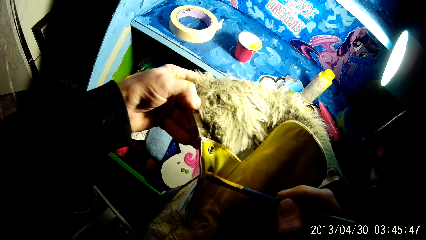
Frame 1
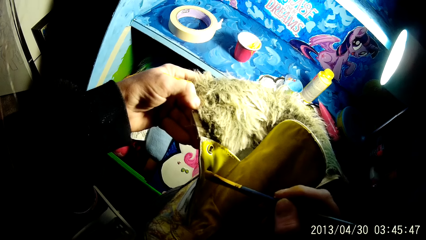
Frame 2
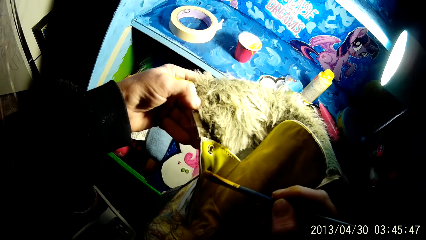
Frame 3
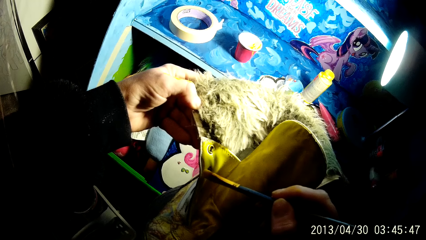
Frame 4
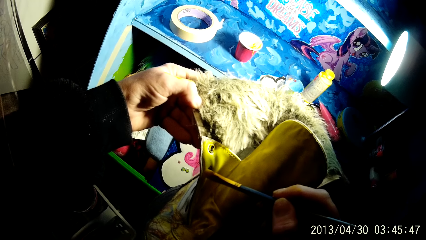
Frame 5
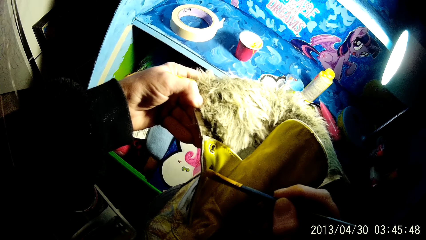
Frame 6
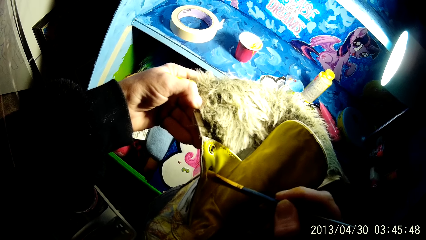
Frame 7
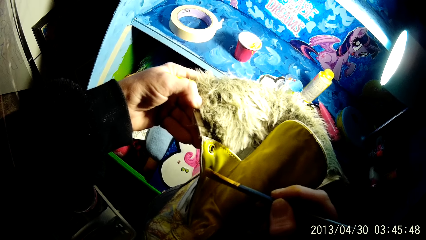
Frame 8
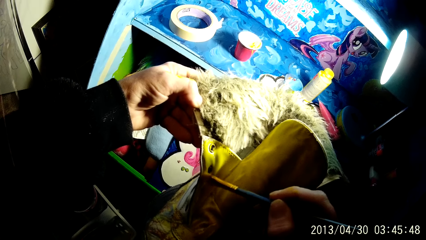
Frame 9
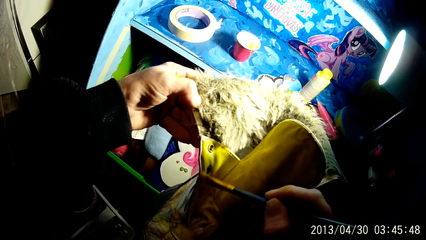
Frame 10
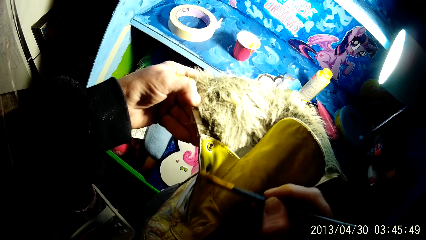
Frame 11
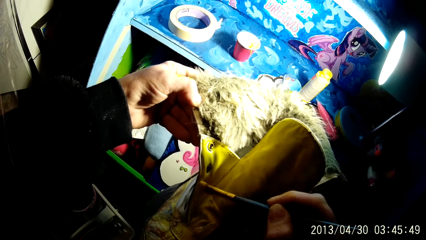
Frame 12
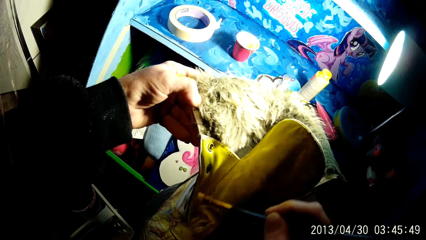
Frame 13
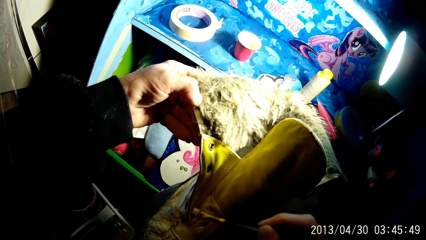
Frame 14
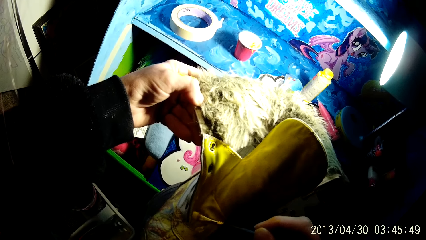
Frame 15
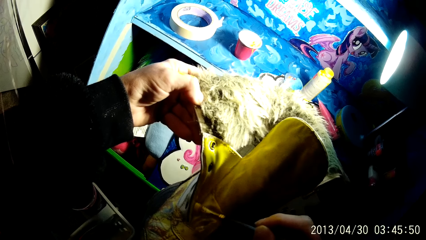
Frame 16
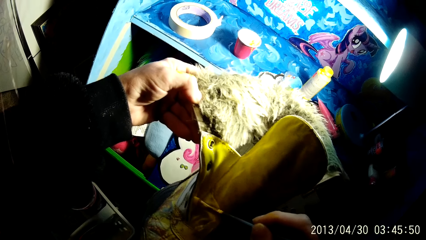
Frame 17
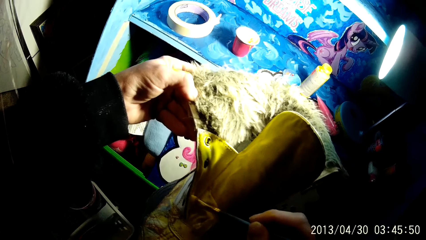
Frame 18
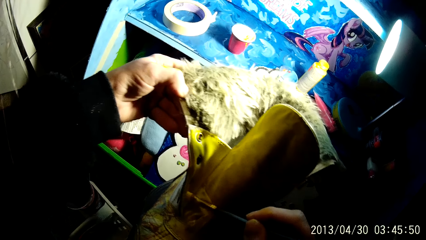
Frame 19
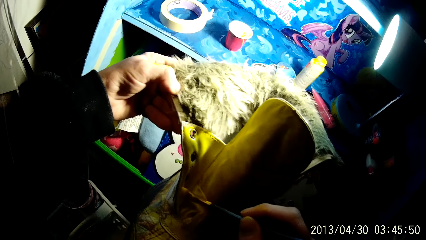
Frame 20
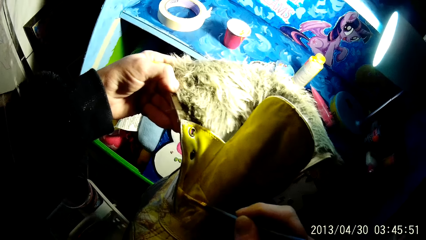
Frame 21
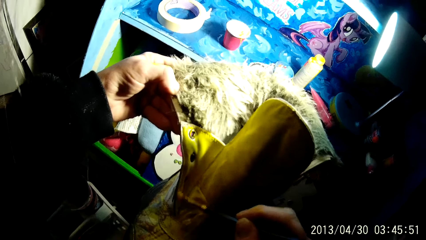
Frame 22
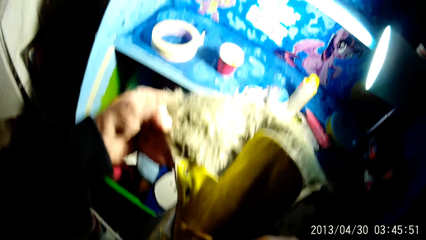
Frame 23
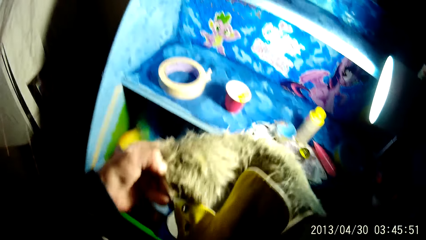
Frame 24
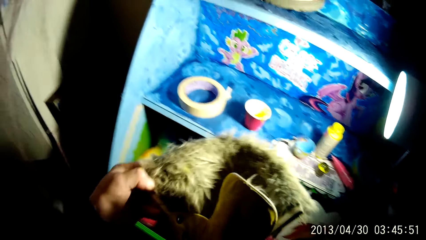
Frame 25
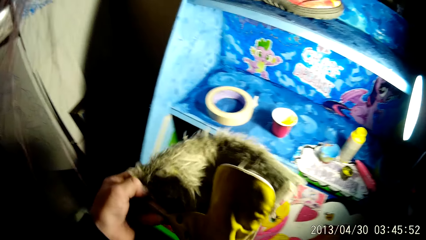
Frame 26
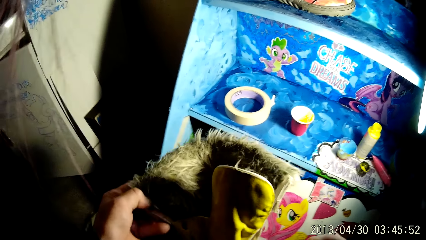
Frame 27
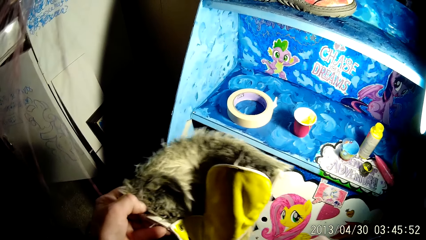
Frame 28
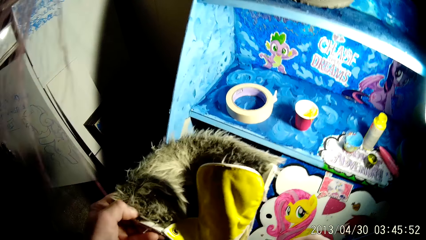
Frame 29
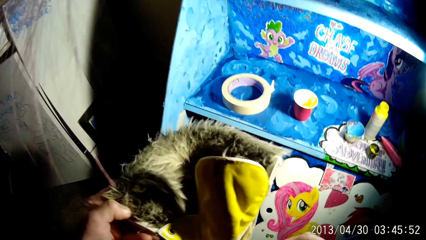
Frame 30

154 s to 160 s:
The camera wearer applies the paint on the boot with the brush with his right hand.

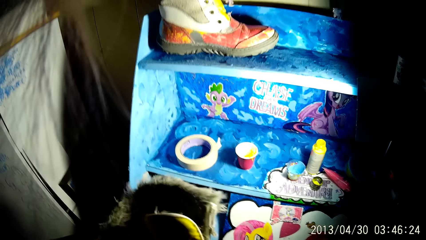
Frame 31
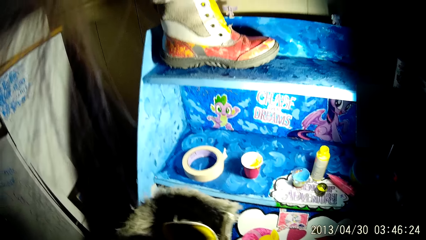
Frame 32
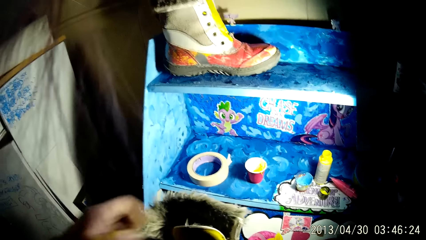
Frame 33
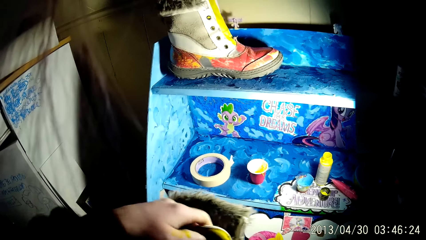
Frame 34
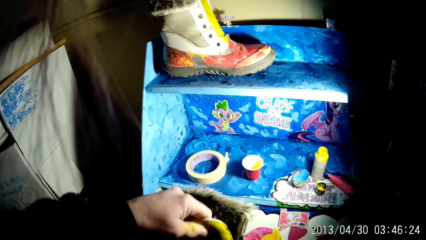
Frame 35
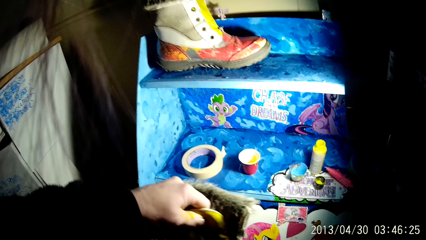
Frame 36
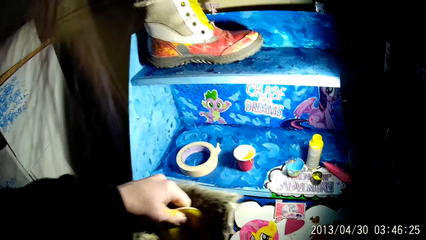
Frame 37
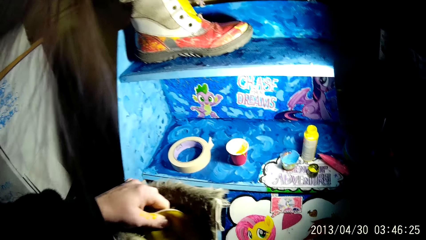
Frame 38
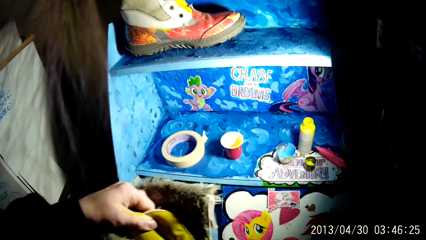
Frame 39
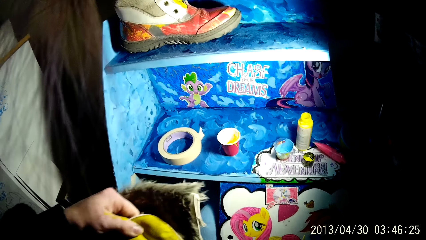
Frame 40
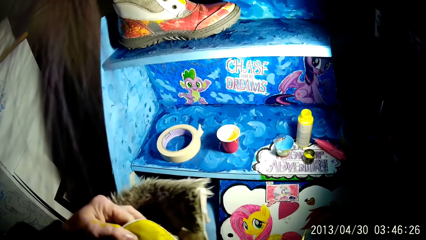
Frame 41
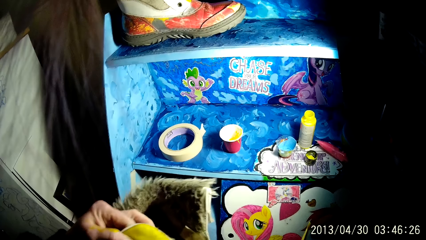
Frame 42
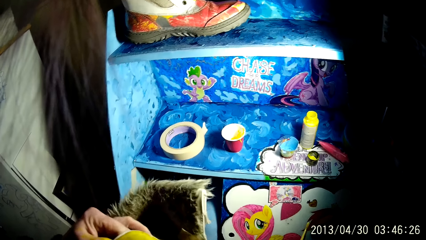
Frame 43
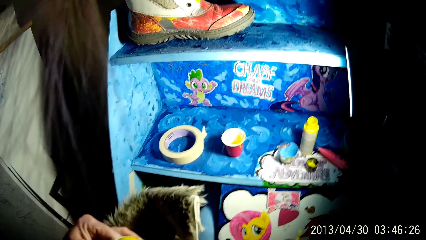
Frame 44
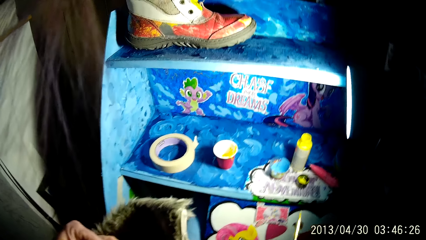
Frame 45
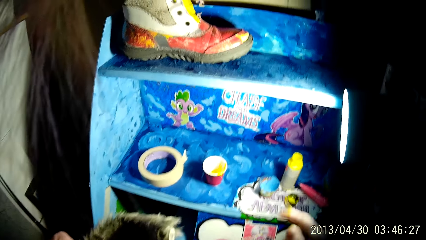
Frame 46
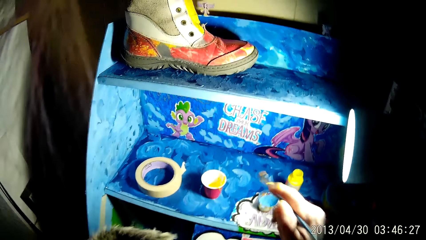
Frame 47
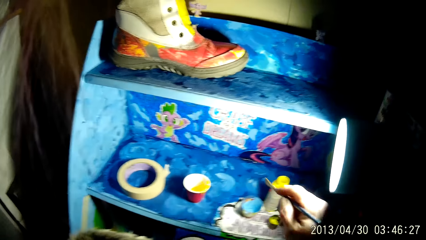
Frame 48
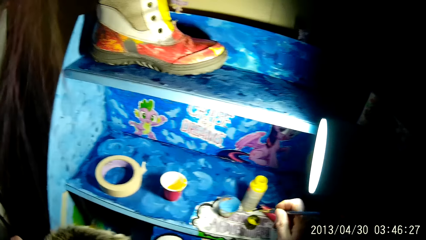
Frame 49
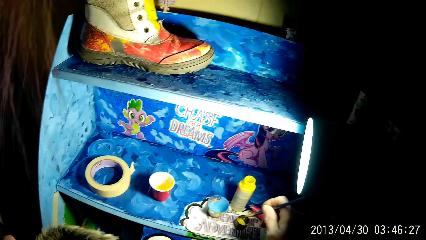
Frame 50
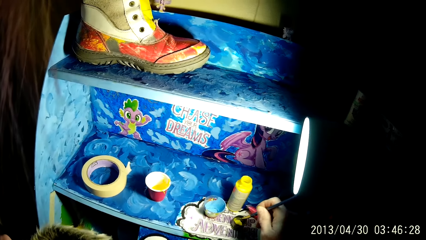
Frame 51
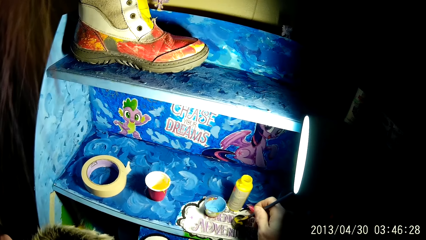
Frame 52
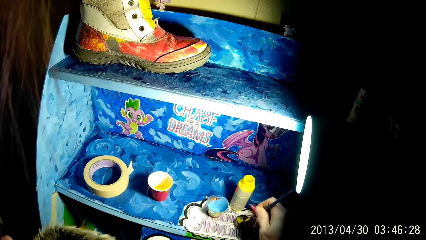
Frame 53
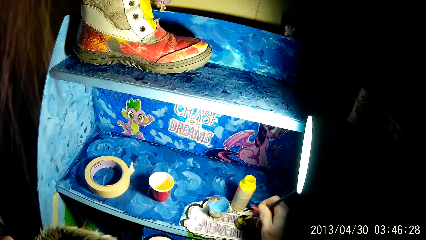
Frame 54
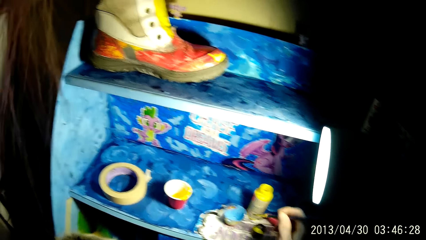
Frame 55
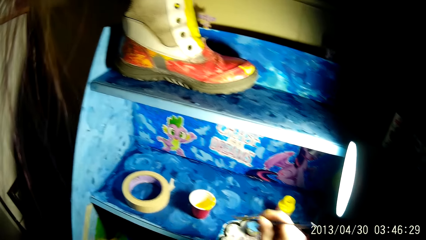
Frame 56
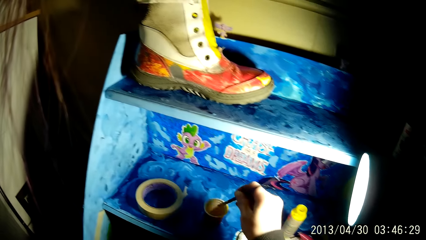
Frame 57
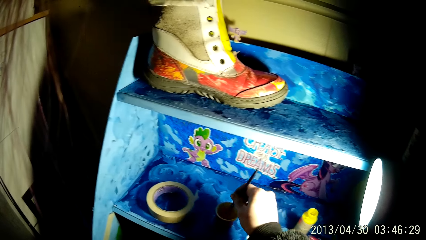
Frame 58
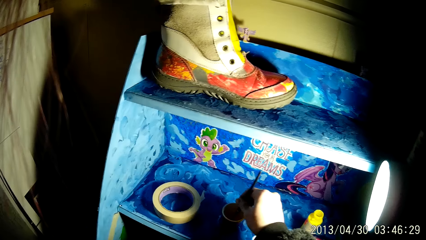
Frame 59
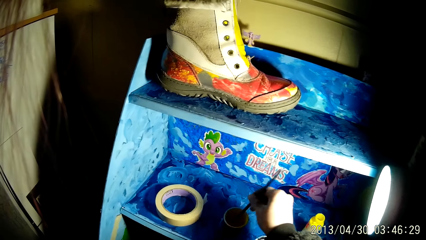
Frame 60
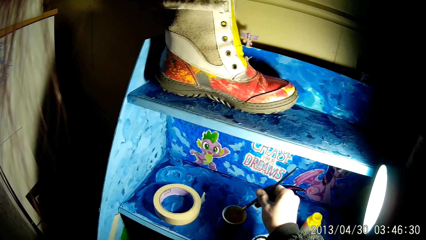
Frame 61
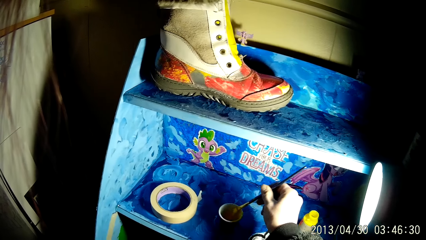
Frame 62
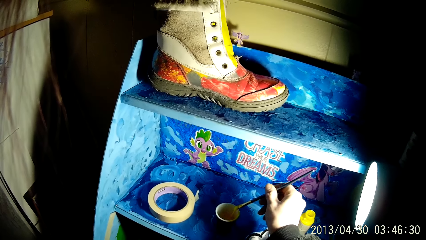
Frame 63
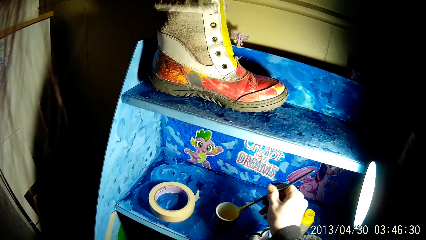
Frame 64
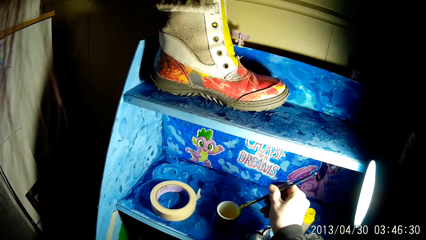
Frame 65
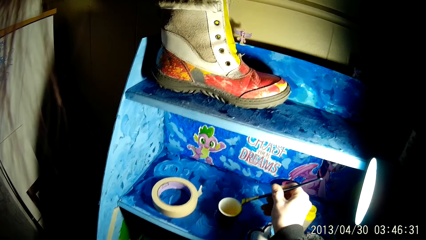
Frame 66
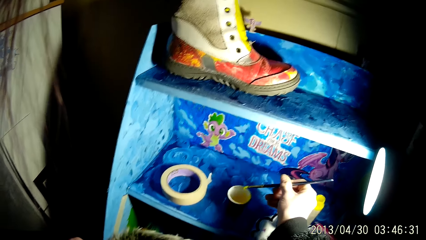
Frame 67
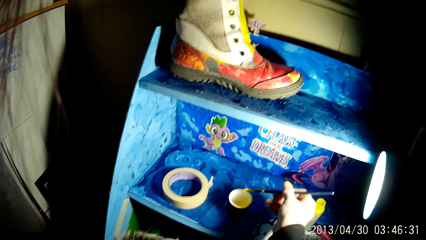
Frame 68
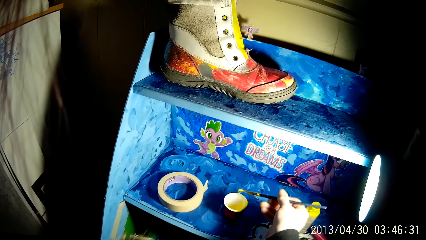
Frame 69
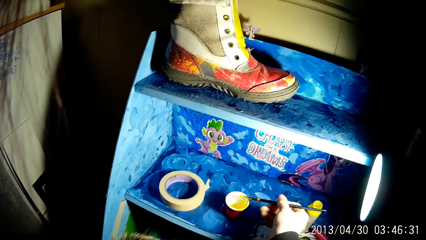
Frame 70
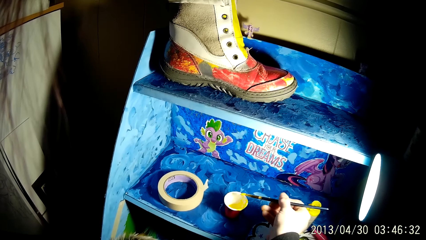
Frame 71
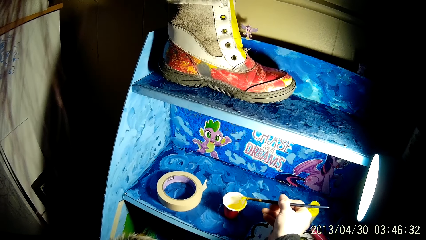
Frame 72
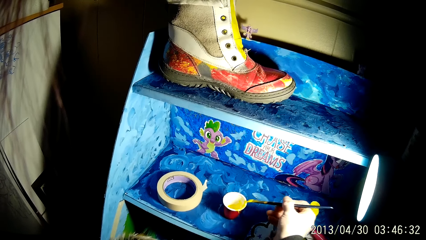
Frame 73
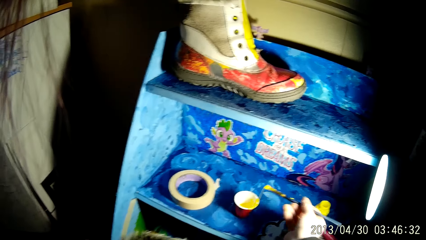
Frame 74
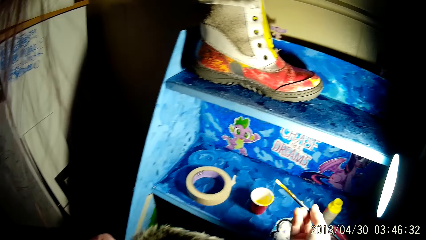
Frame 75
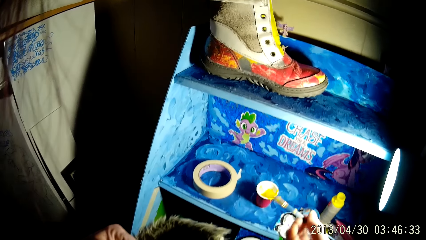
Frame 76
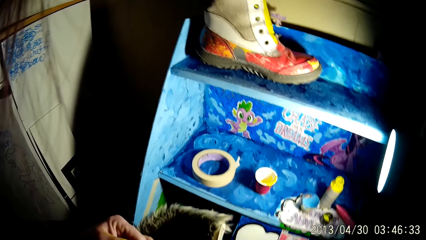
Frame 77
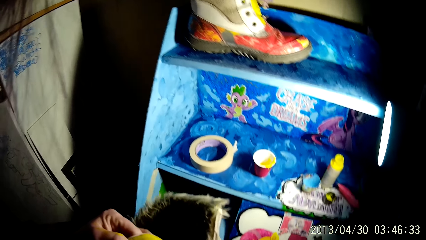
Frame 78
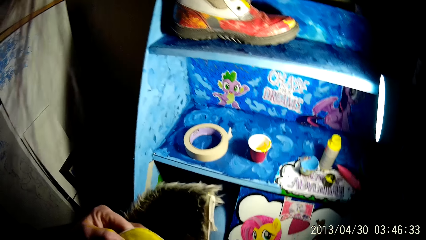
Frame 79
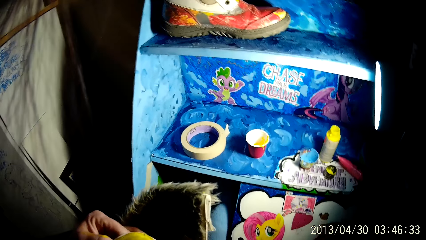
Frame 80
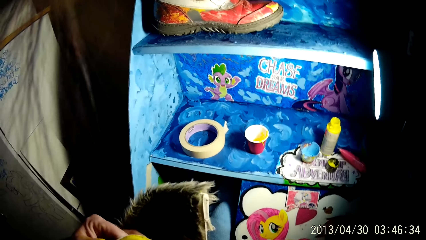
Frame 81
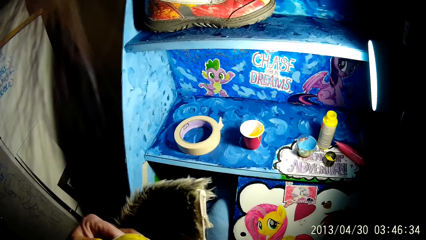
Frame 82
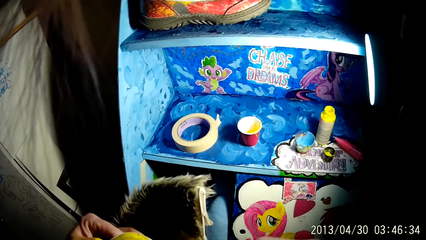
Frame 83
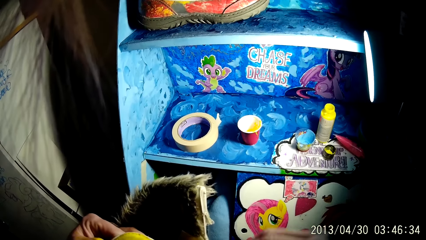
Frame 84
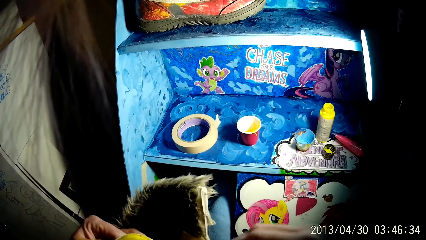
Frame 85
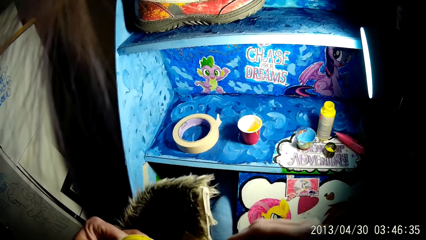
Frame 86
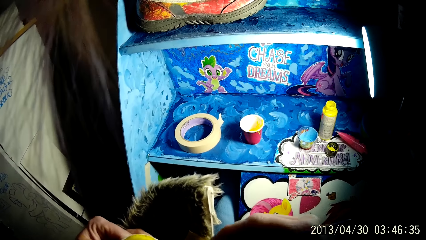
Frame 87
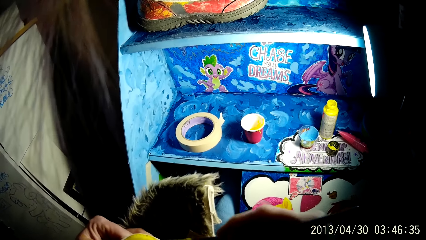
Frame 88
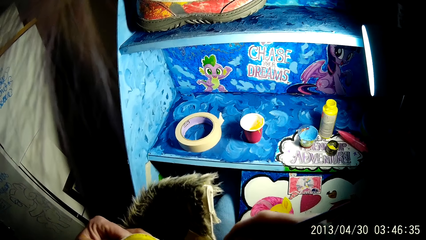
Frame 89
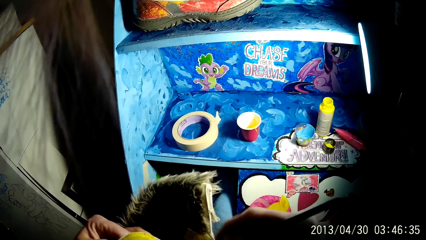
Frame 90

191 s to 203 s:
The camera wearer holds the boot with his left hand. He inserts the brush into a black cover with his right hand. He dips the brush into the cup of paint on the shelf with his right hand. He touches the cup with the brush with his right hand.
